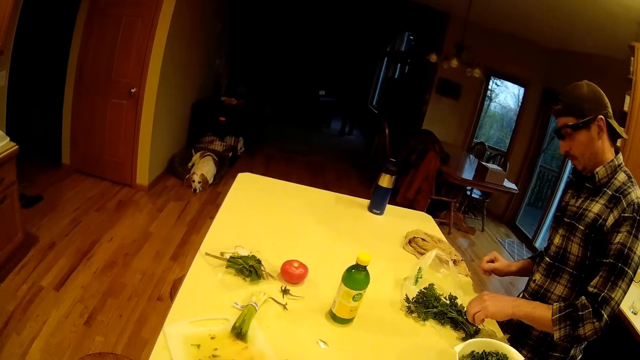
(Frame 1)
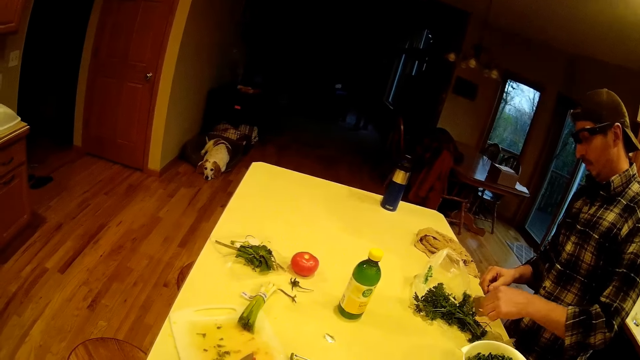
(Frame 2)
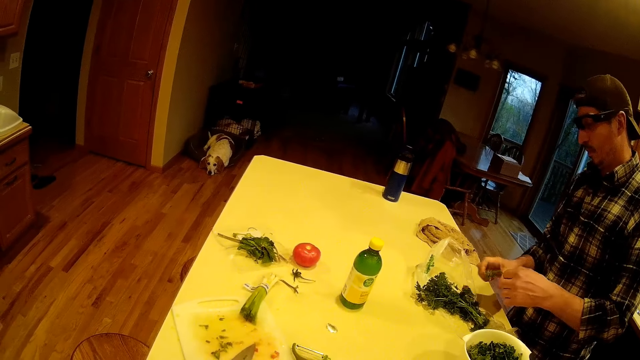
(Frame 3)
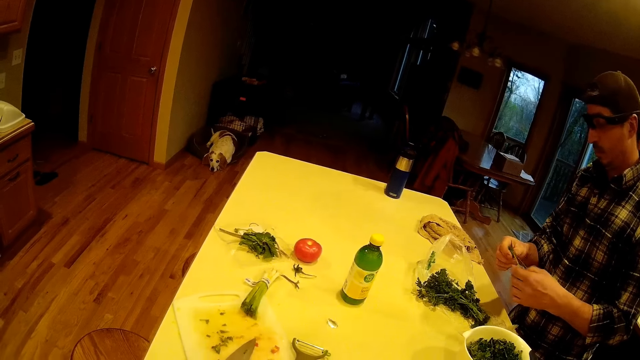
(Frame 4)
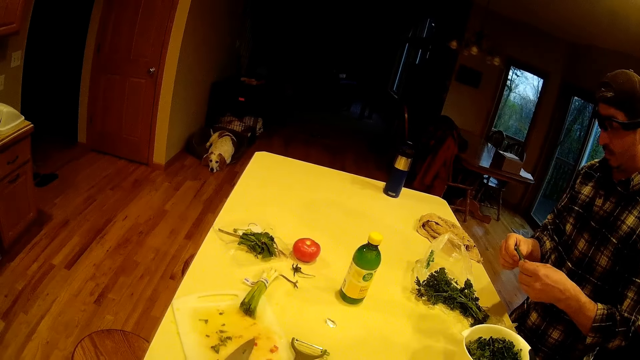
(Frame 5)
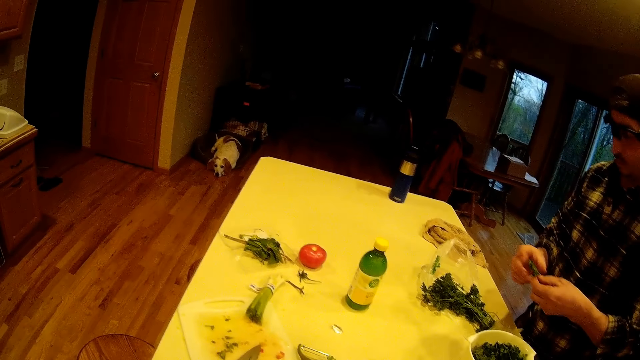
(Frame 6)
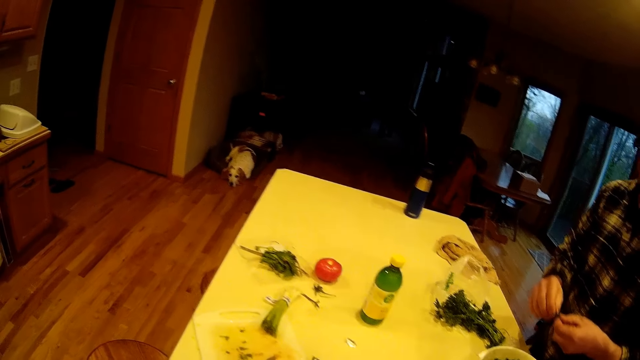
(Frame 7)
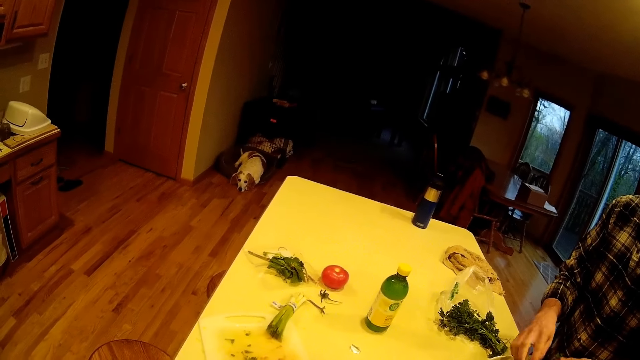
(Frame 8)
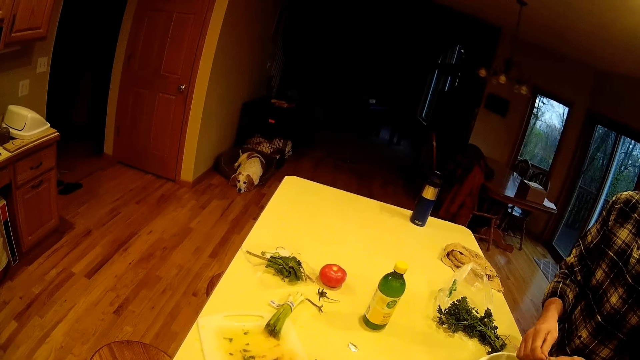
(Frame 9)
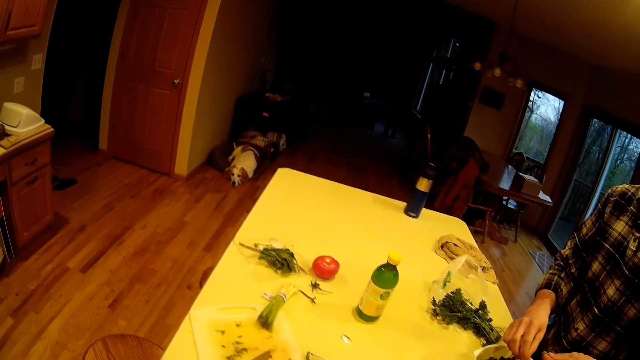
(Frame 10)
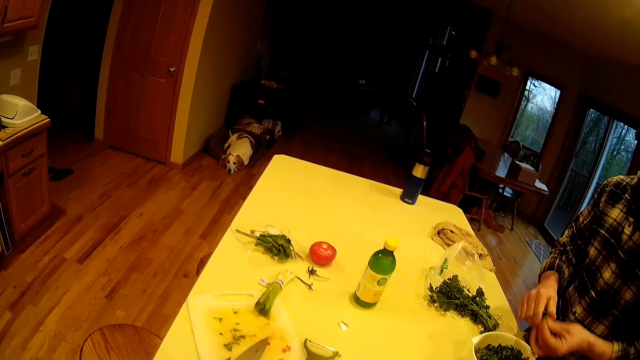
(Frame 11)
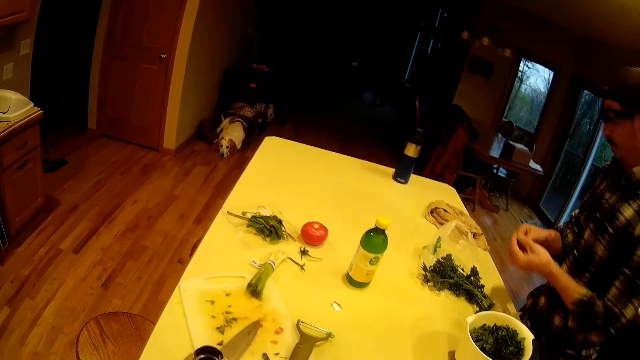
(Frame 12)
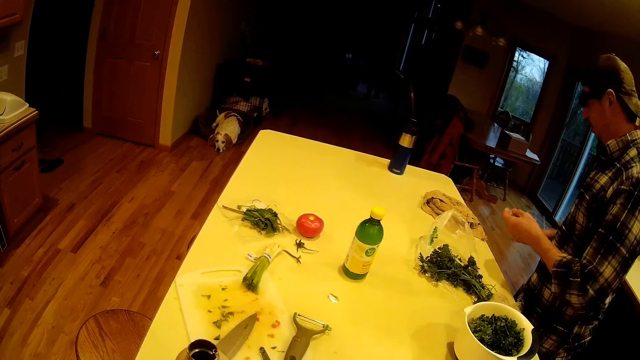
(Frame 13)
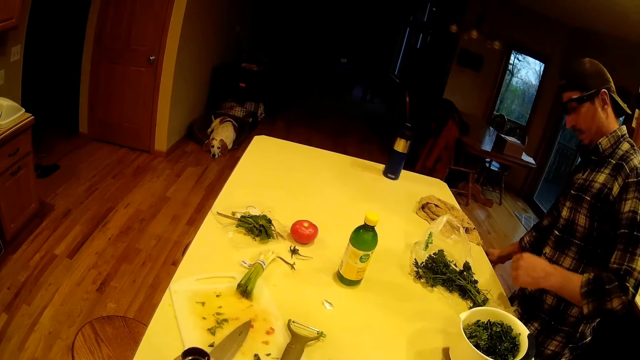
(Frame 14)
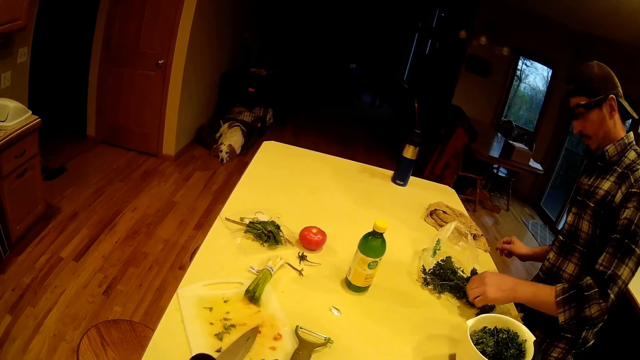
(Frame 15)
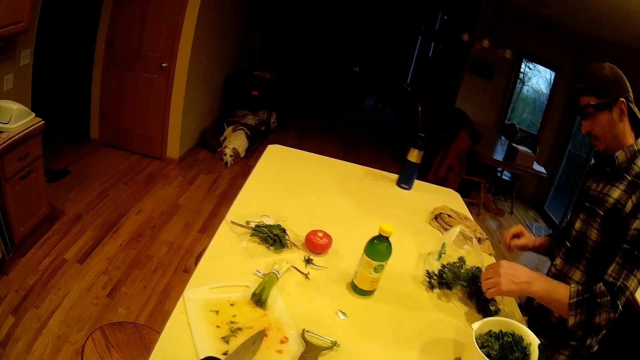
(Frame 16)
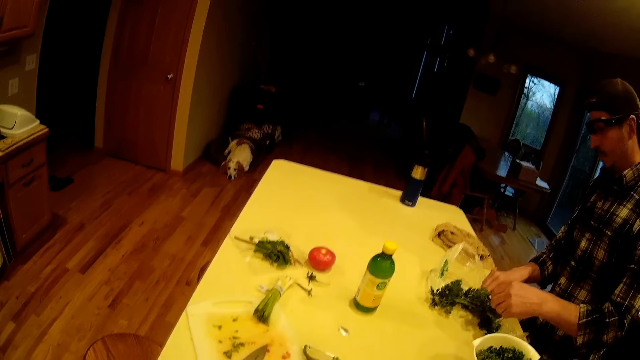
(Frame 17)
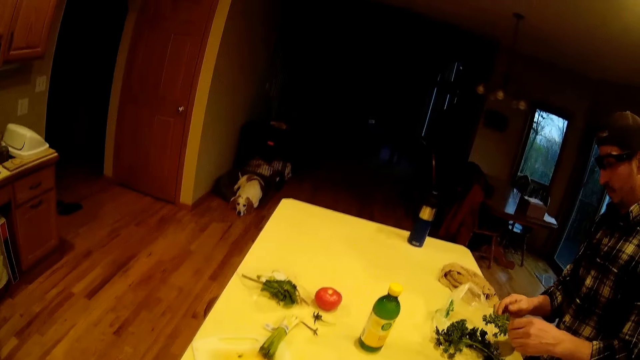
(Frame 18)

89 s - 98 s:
The man picks some mint leaves from the kitchen table with his left hand. The man plucks from the mint leaves in his left hand with his right hand. The man passes the mint leaves stem in his left hand to his right hand. The man throws the mint leaves stem into the waste bin. The man picks some mint leaves from the kitchen table with his left hand.

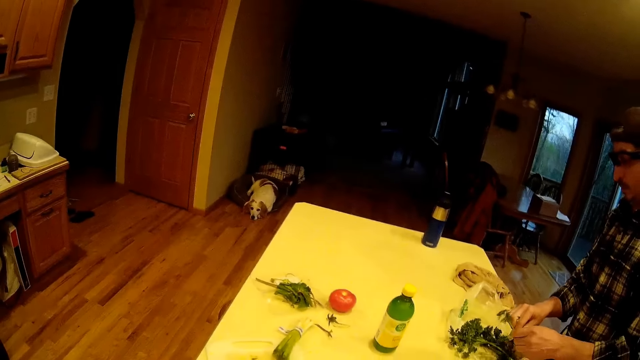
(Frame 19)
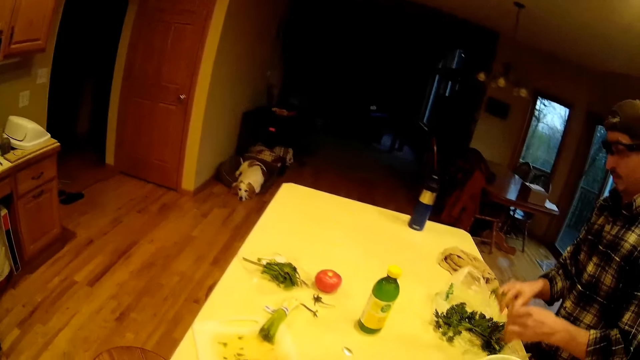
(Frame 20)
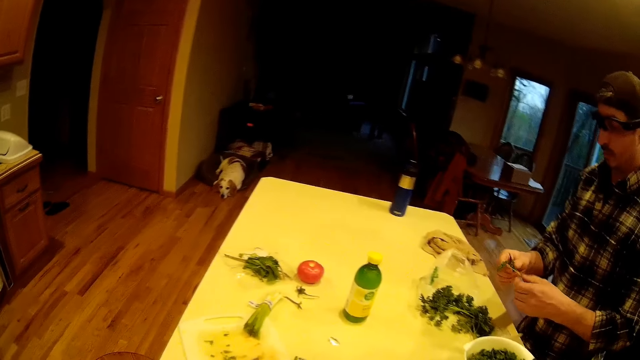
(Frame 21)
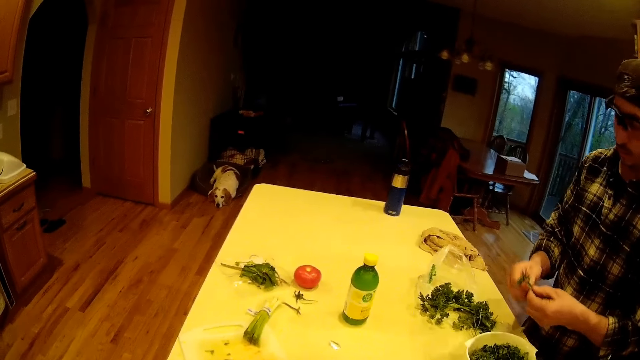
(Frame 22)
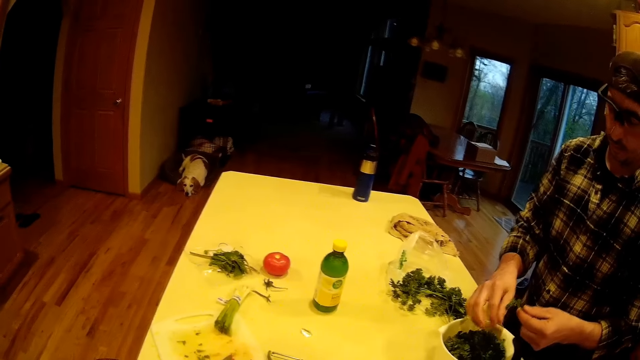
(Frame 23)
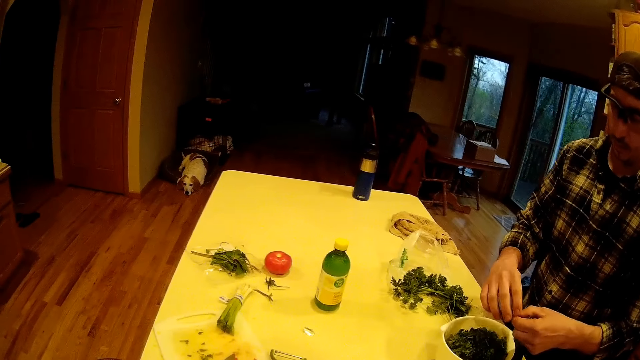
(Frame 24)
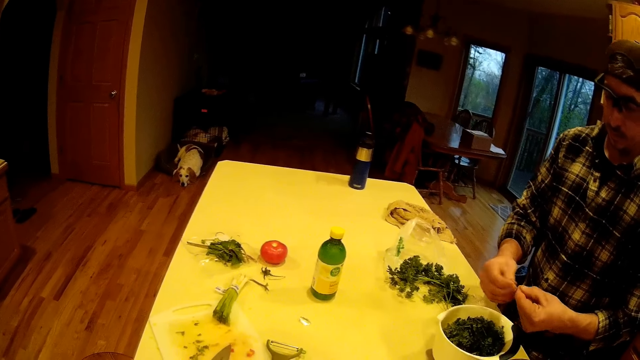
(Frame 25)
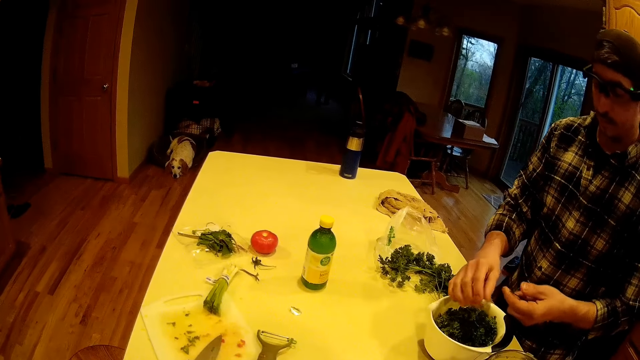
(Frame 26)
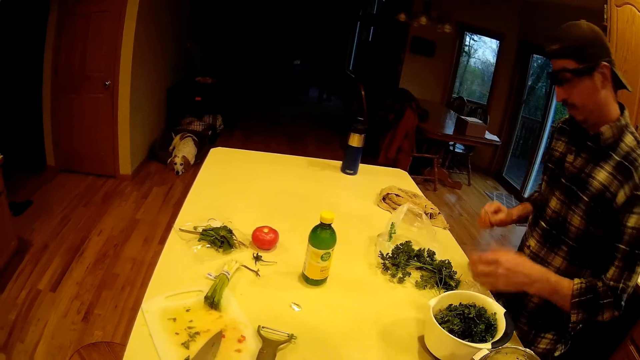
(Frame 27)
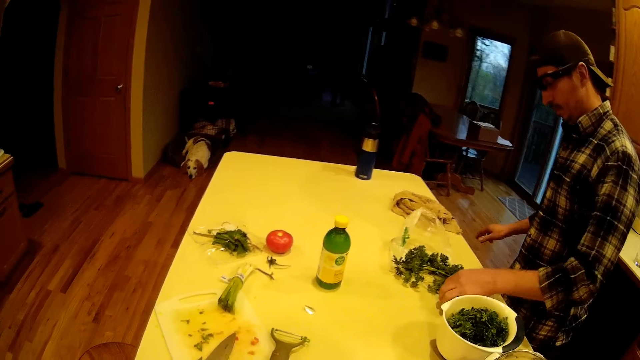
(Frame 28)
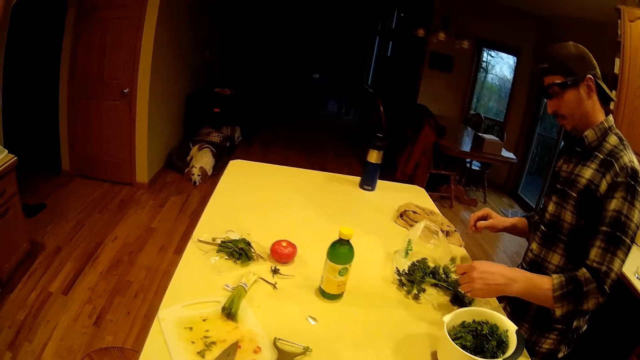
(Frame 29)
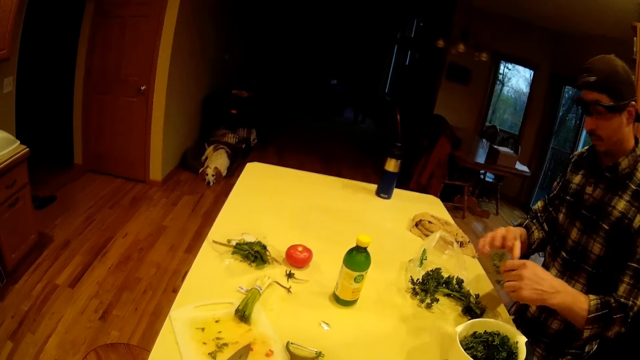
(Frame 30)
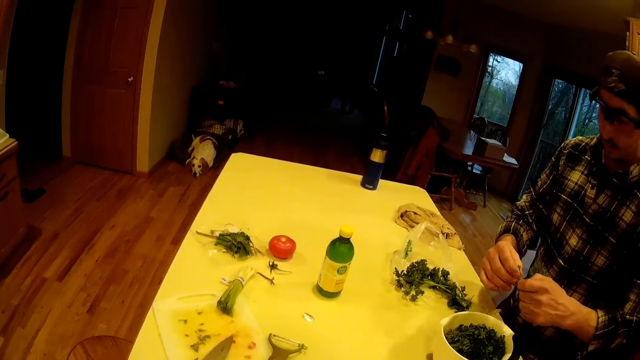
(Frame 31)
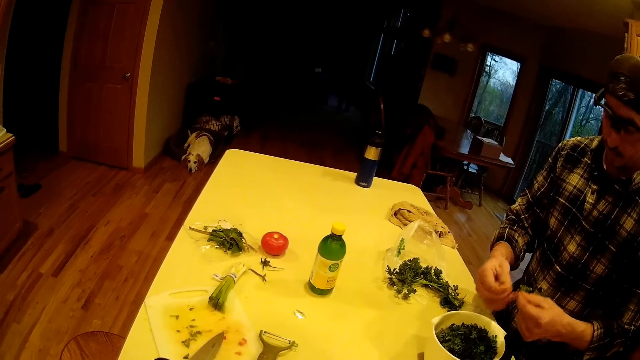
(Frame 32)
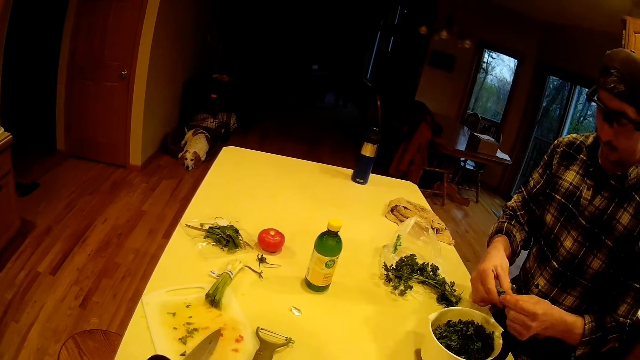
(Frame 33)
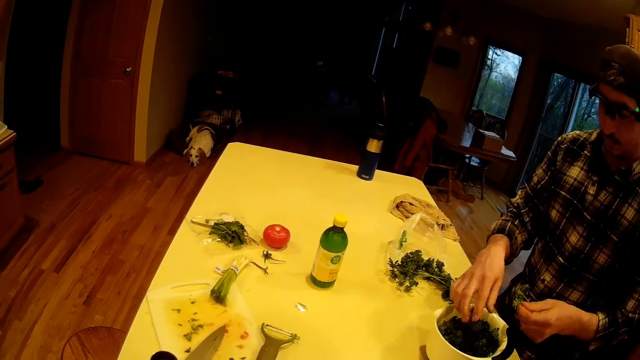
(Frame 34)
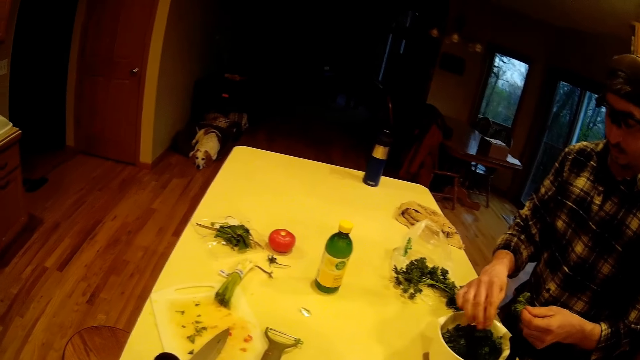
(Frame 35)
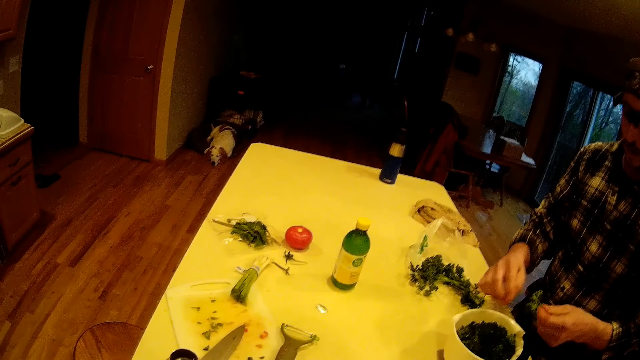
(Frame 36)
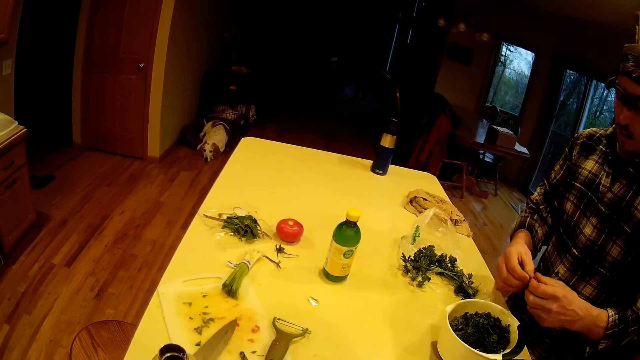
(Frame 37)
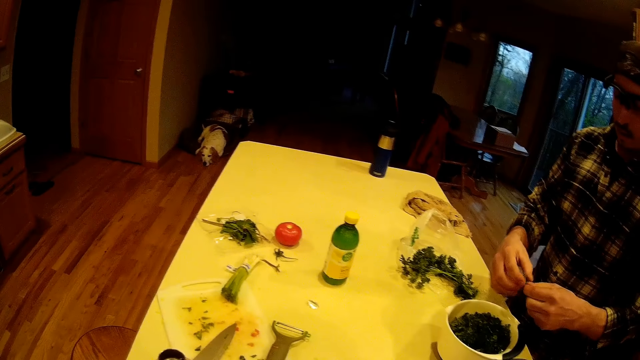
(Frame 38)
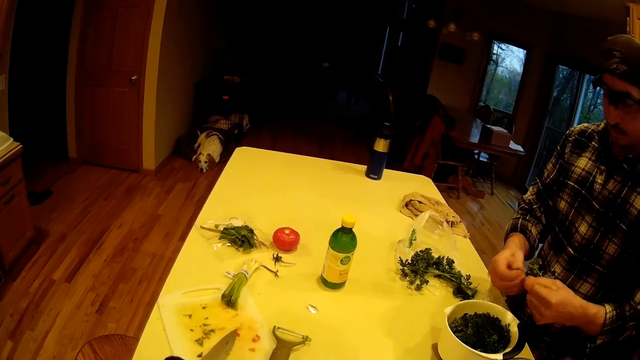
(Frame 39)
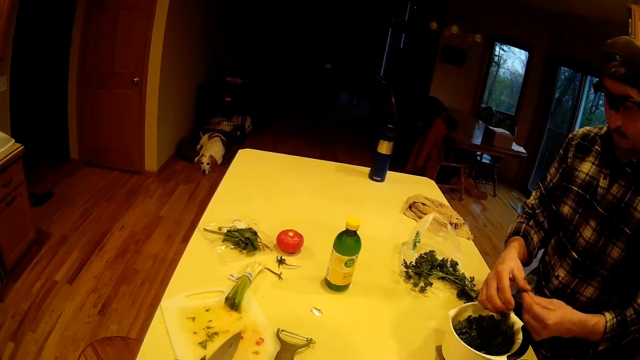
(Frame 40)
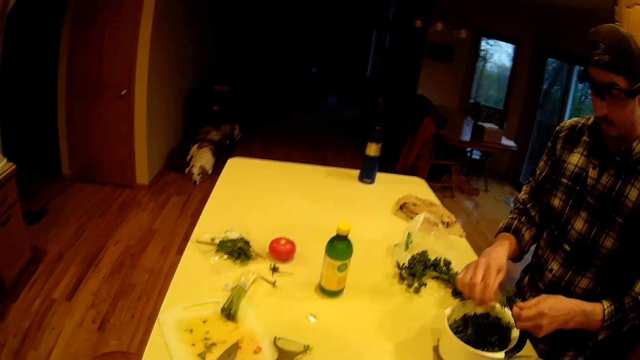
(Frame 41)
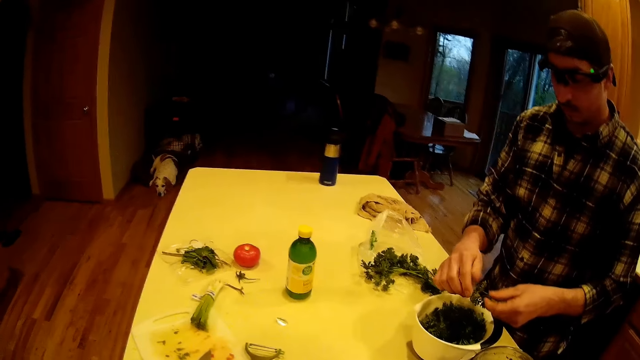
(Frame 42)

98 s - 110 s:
A man plucks from the mint leaves in his left hand with his right hand. The man drops the mint leaves into the white bowl on the kitchen table. The man plucks from the mint leaves in his left hand with his right hand. The man drops the mint leaves into the white bowl on the kitchen table. The man passes the mint leaves stem in his left hand to his right hand. The man throws the mint leaves stem into the waste bin. The man drops the stick on the floor. The man picks some mint leaves from the kitchen table with his left hand. The man plucks from the mint leaves in his left hand with his right hand. The camera wearer plucks the vegetables. The man drops the mint leaves into the white bowl on the kitchen table. The man plucks from the mint leaves in his left hand with his right hand. The man drops the mint leaves into the white bowl on the kitchen table. The man plucks from the mint leaves in his left hand with his right hand. The man drops the mint leaves into the white bowl on the kitchen table.
